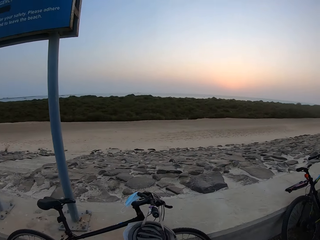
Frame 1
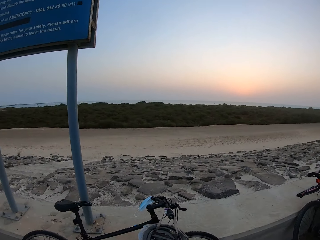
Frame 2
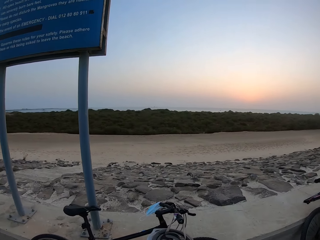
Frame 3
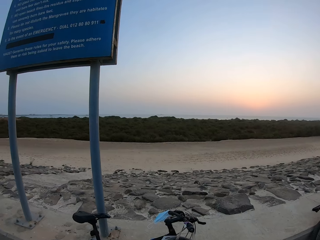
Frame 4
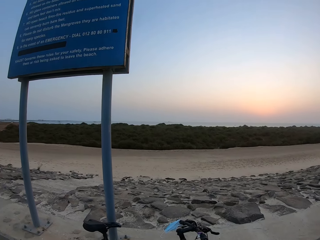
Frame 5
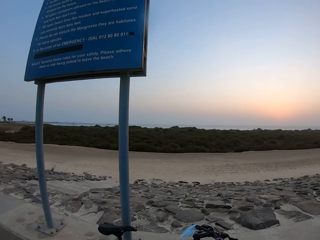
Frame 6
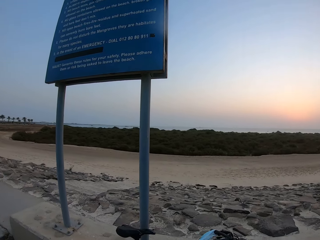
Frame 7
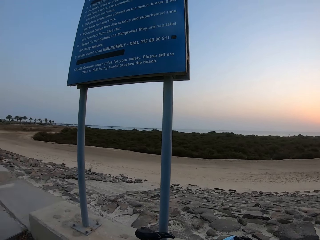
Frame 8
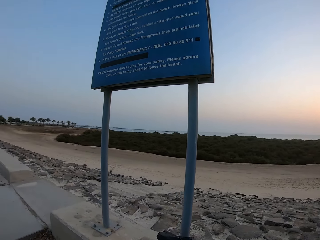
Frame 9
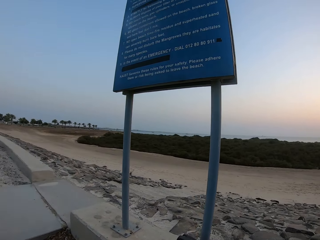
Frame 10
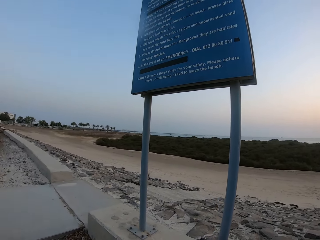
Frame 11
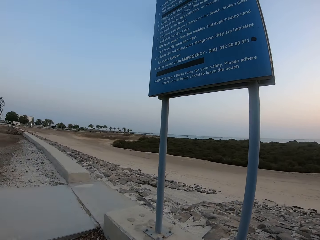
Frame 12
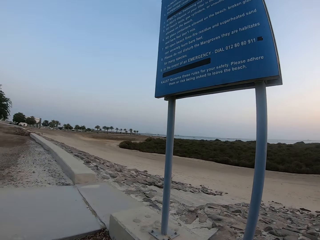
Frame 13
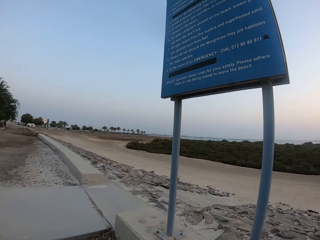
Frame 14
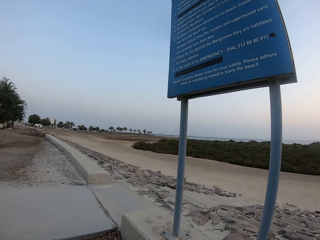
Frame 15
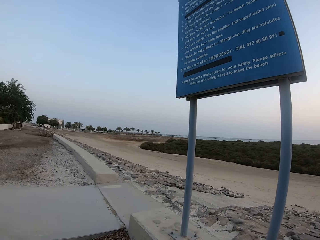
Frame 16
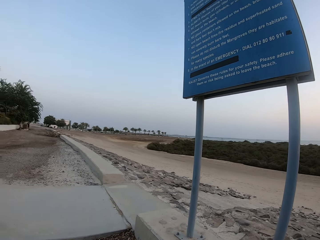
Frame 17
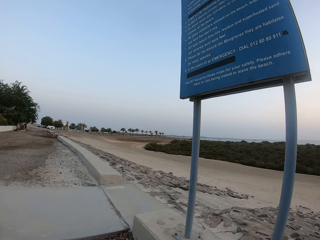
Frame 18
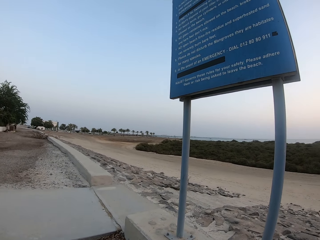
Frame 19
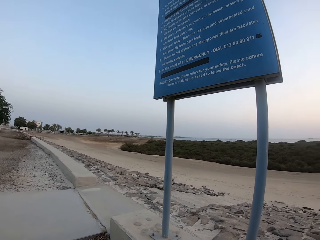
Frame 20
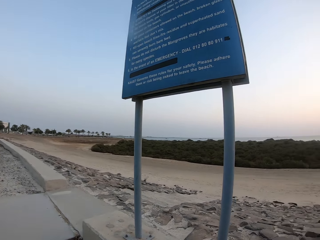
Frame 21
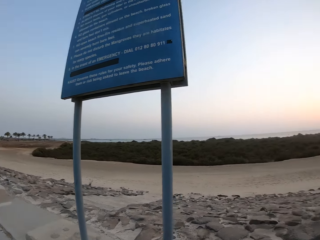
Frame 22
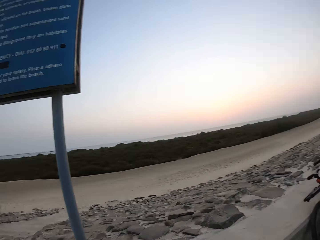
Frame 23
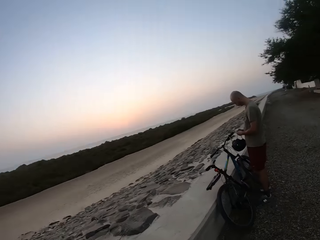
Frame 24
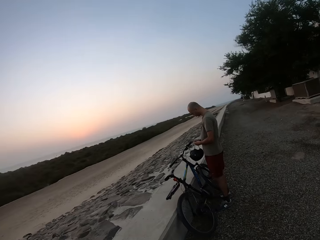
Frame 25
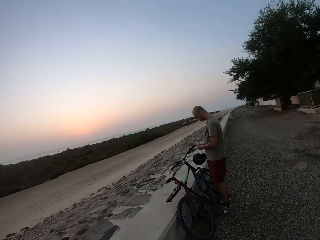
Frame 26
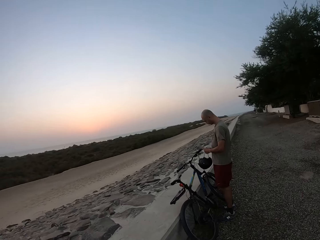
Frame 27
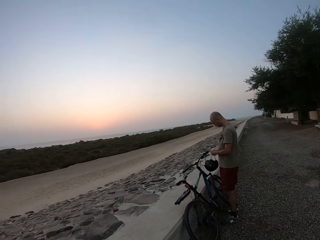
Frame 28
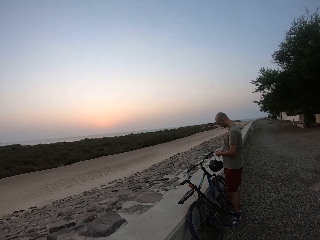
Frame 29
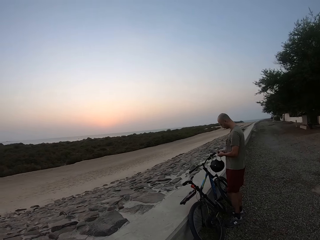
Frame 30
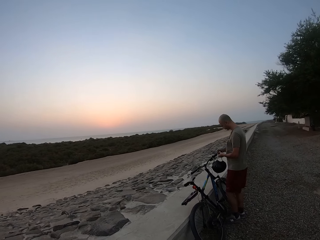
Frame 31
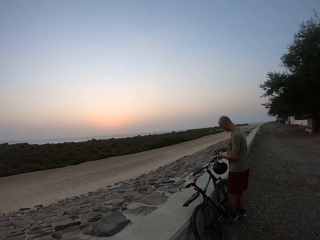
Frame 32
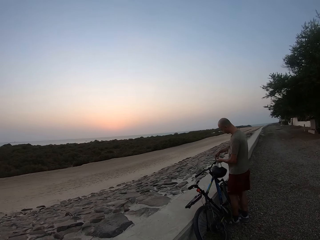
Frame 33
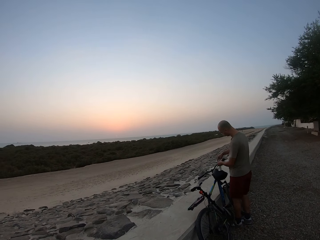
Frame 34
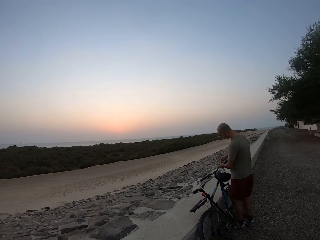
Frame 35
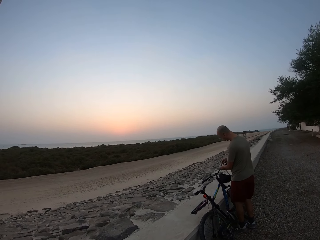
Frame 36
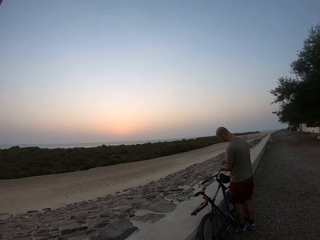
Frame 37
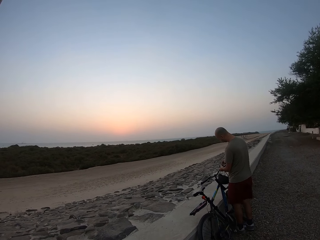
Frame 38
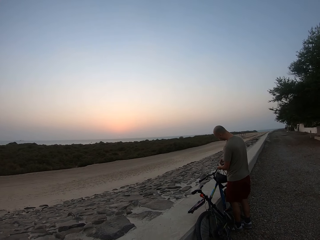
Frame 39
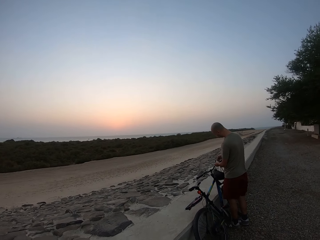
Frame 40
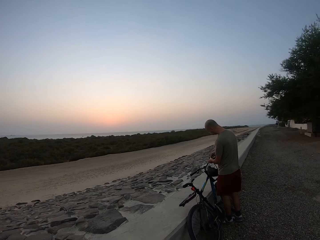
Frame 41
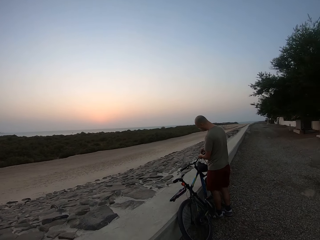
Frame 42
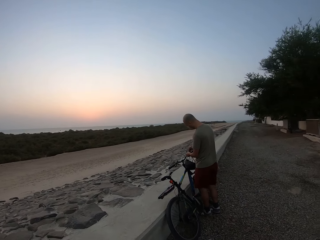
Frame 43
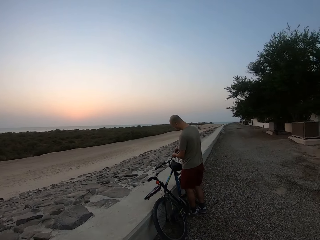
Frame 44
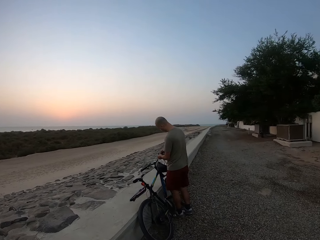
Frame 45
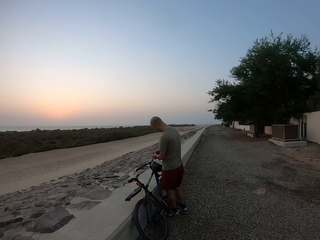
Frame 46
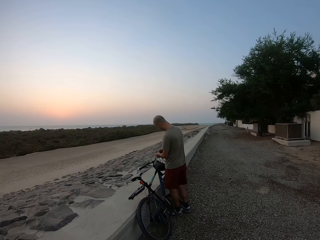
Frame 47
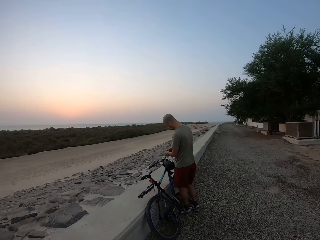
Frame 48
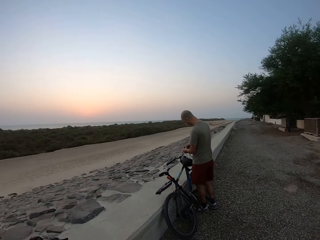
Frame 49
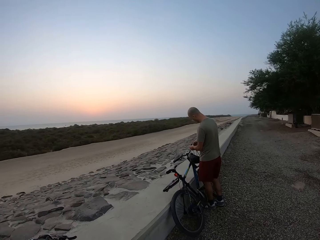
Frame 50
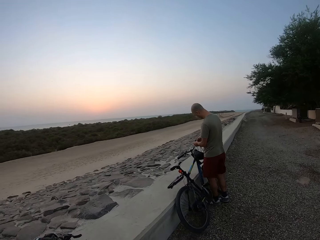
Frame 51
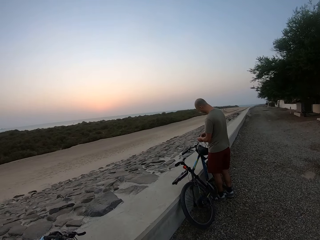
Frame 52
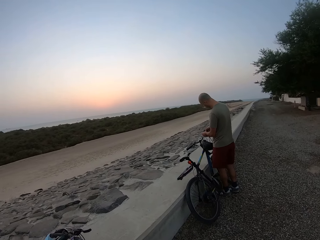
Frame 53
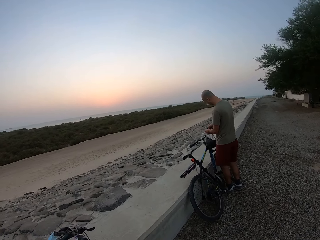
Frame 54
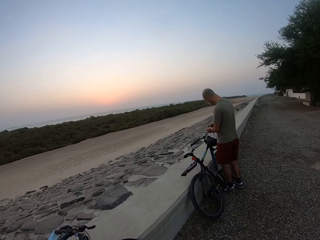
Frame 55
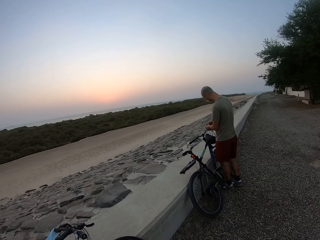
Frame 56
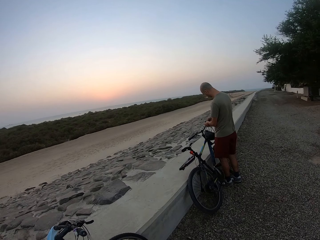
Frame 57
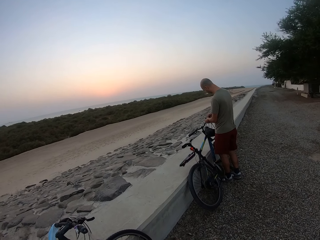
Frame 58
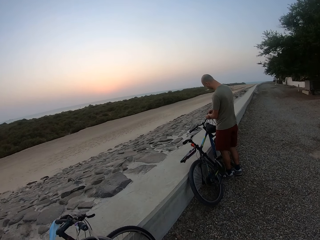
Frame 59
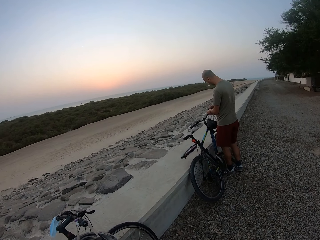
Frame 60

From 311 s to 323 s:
The camera wearer looks around the road. A man locks the helmet on the bicycle handle.

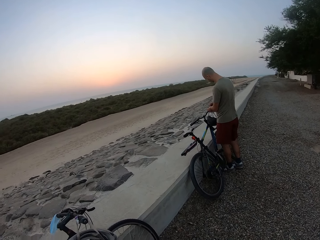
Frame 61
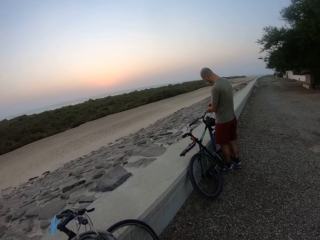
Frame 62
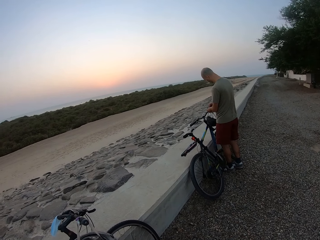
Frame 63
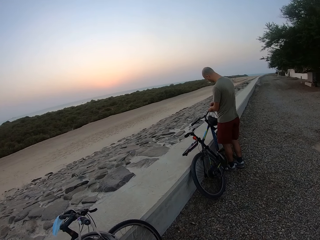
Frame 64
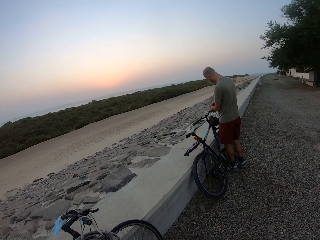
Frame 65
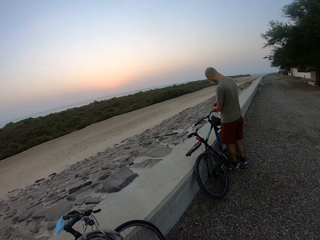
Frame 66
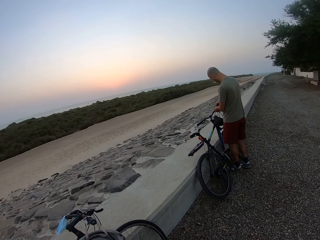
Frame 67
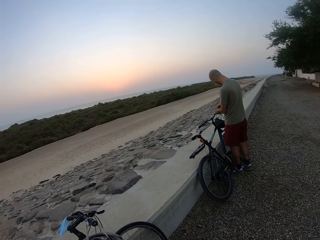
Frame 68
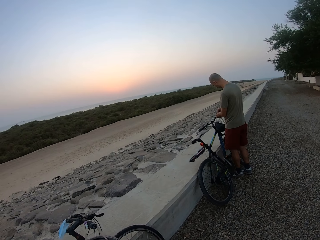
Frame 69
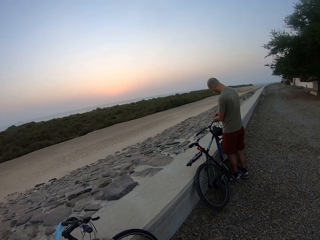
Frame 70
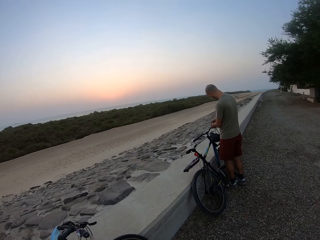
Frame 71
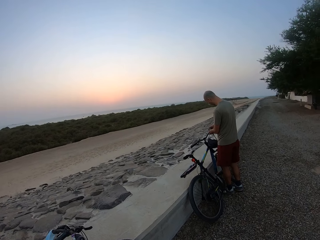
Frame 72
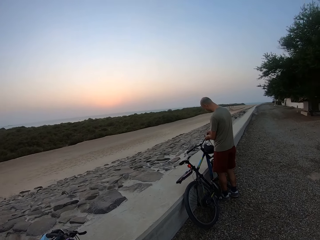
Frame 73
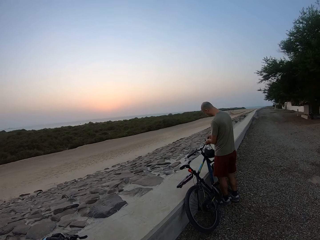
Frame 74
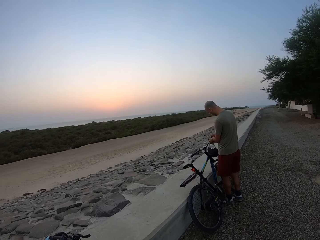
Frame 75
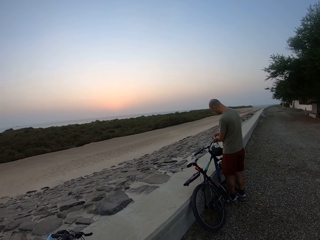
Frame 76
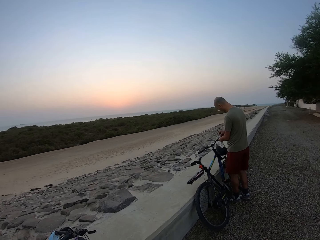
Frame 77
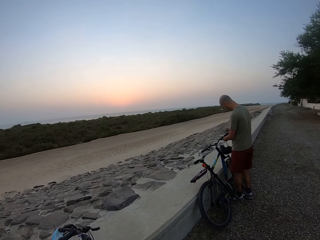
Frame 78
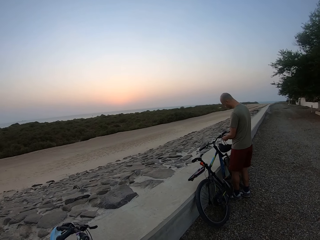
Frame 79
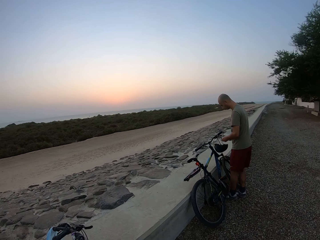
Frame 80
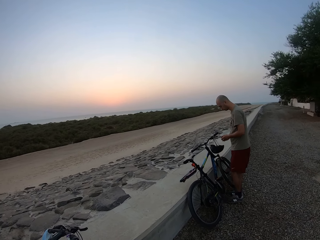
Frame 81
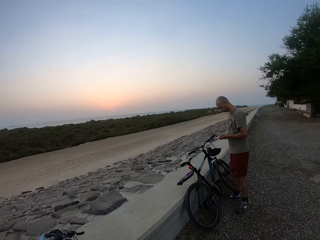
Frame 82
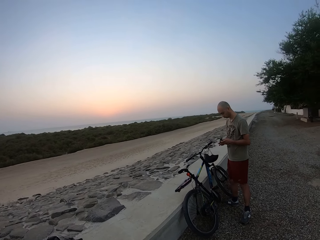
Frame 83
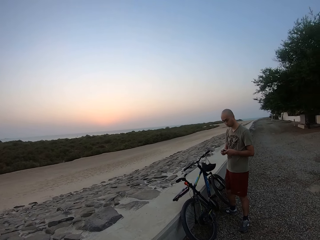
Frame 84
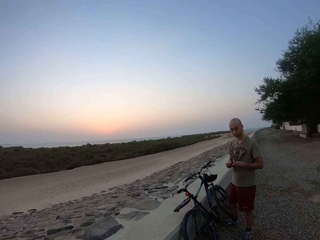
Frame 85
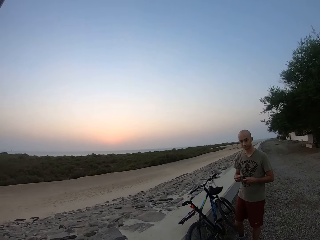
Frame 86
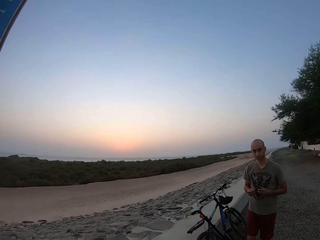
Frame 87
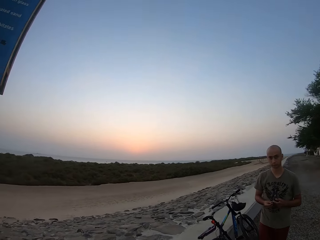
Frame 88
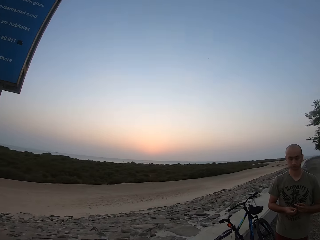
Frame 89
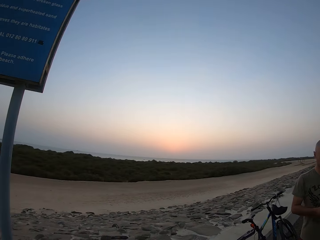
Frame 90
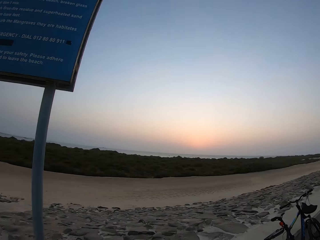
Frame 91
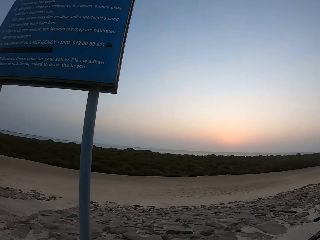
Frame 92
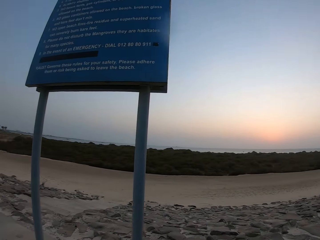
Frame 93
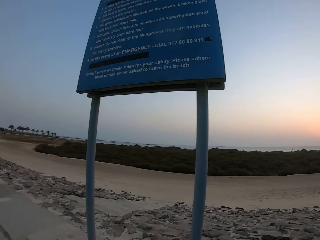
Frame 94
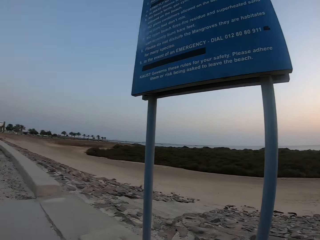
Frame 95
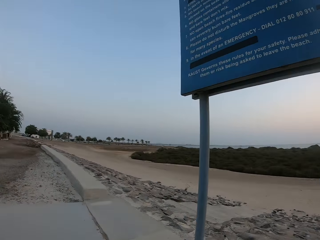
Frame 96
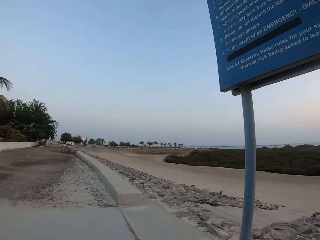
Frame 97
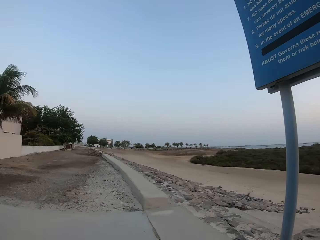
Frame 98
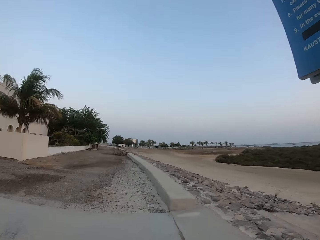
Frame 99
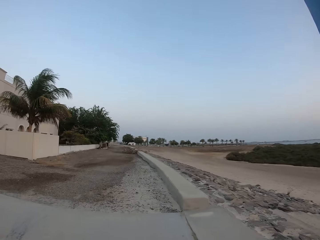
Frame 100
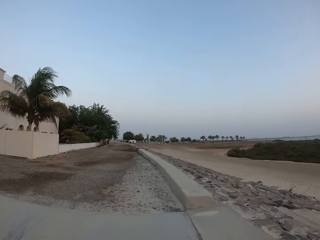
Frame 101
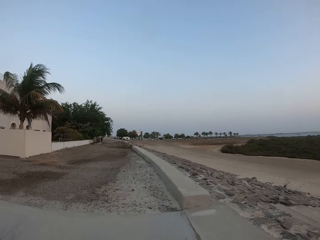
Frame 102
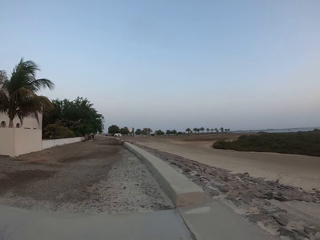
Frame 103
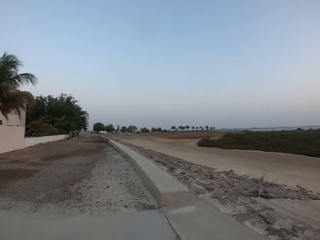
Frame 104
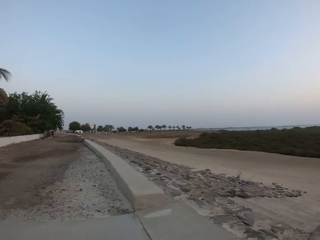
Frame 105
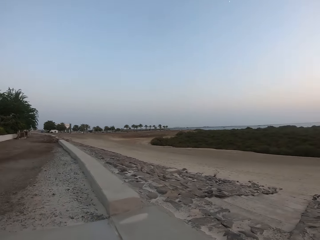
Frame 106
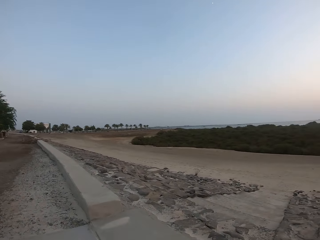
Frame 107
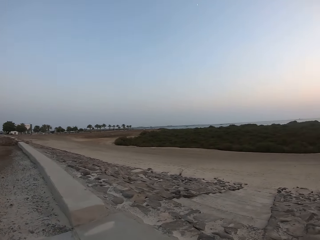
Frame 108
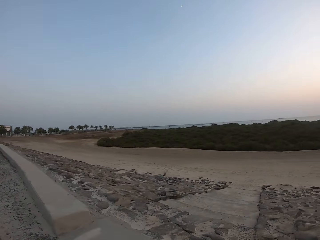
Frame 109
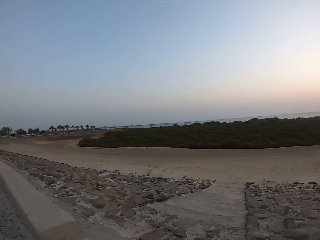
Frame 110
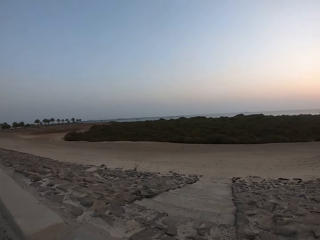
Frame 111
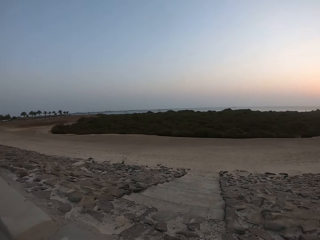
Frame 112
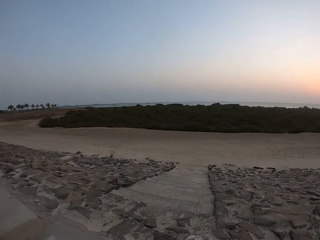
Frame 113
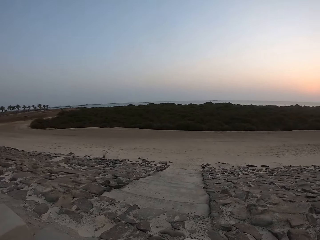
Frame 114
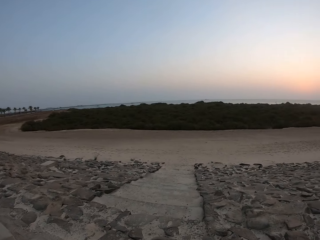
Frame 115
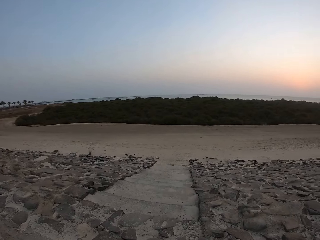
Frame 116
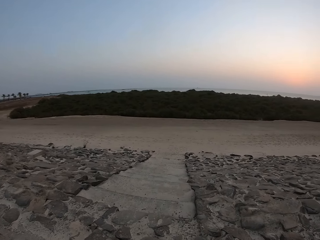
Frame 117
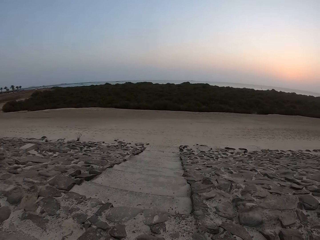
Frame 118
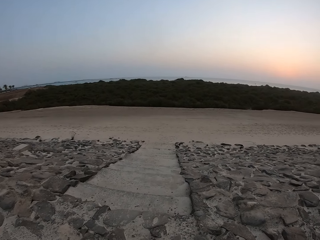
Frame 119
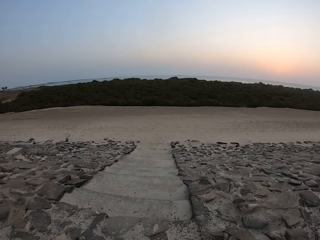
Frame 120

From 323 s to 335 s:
A man walks along the road. The camera wearer walks along the road.
